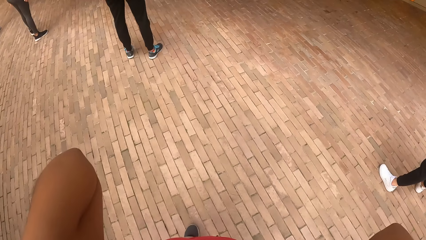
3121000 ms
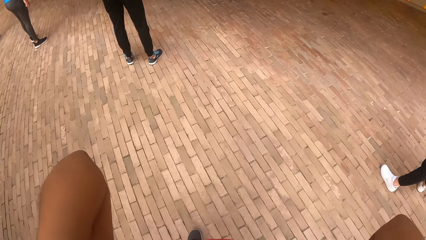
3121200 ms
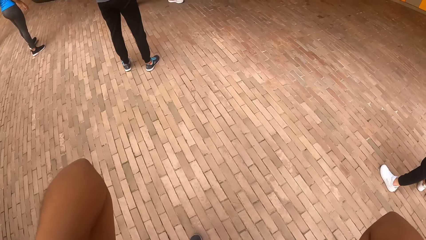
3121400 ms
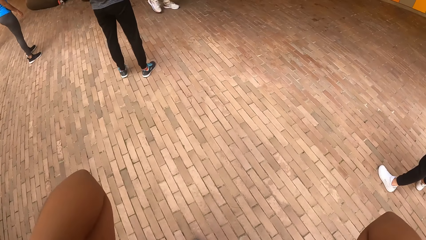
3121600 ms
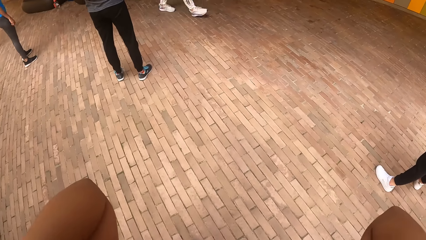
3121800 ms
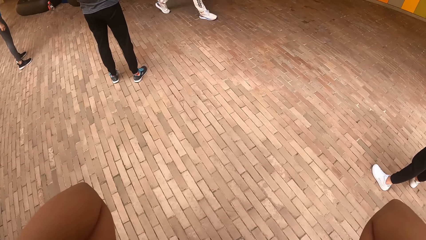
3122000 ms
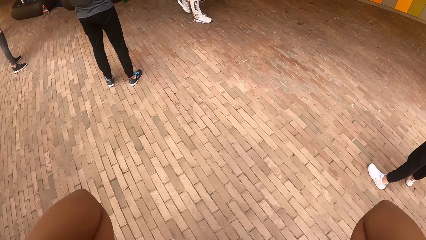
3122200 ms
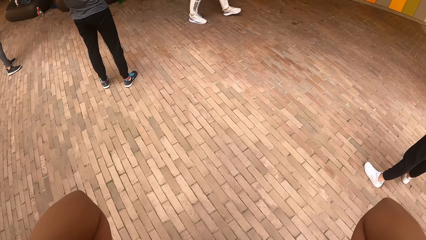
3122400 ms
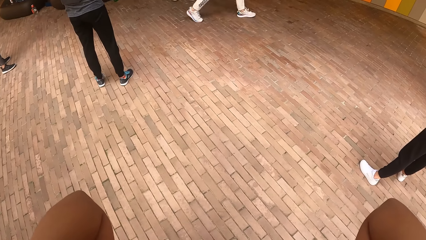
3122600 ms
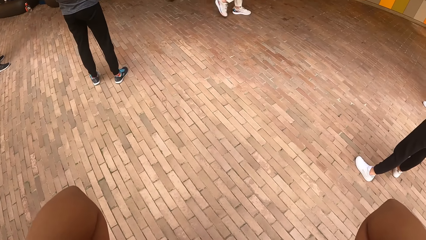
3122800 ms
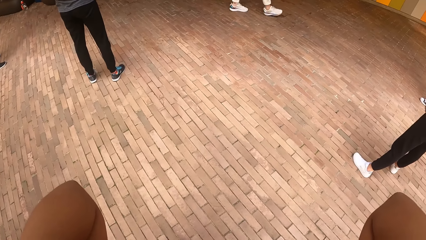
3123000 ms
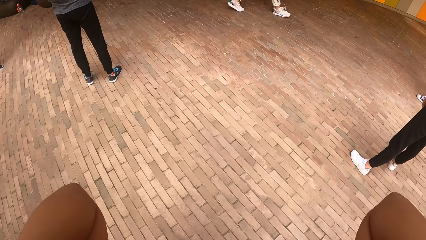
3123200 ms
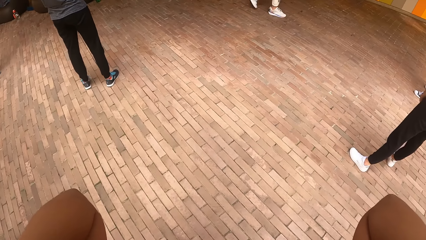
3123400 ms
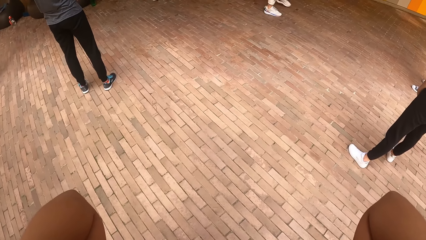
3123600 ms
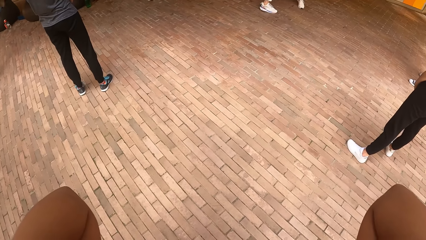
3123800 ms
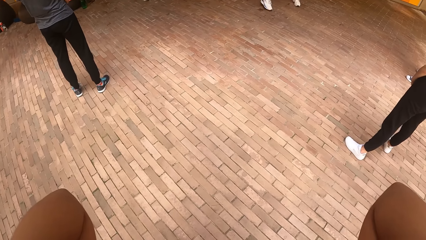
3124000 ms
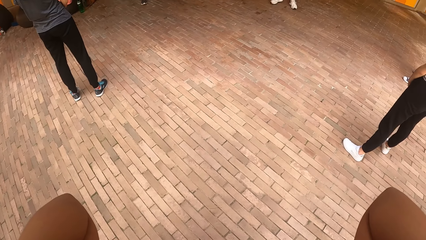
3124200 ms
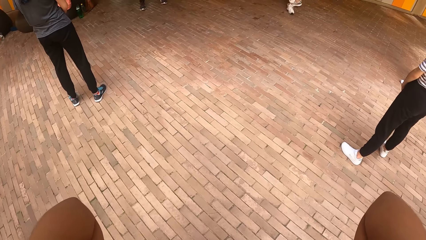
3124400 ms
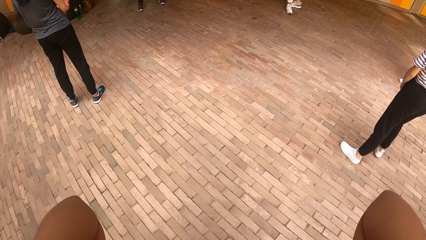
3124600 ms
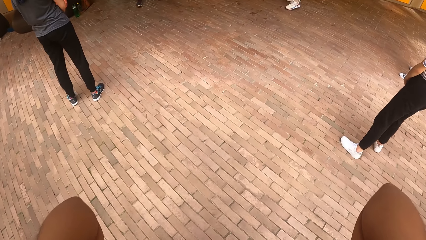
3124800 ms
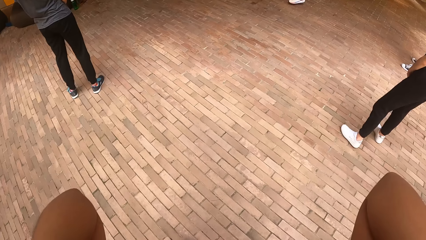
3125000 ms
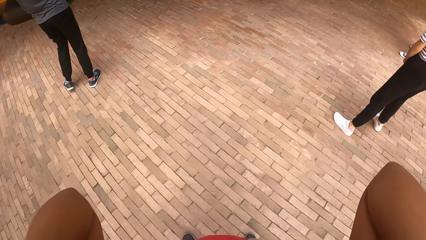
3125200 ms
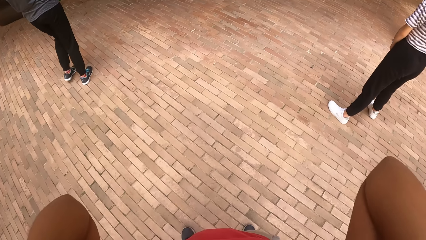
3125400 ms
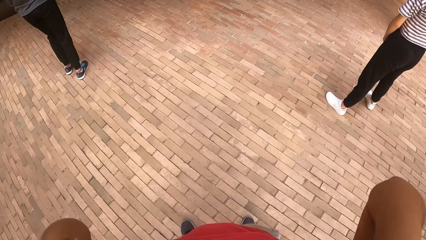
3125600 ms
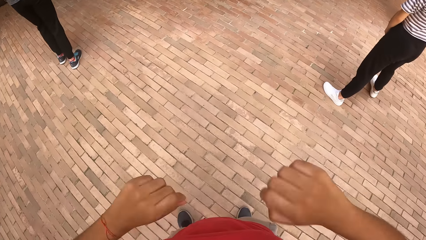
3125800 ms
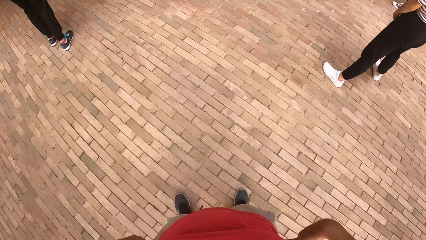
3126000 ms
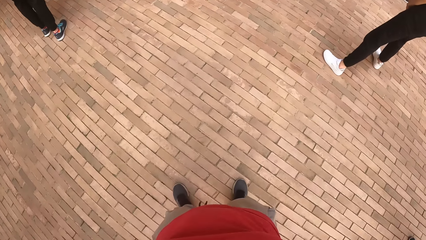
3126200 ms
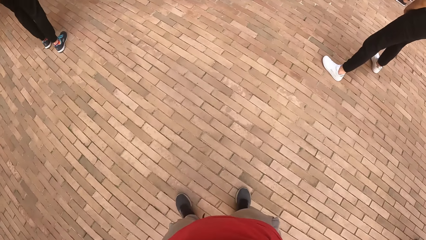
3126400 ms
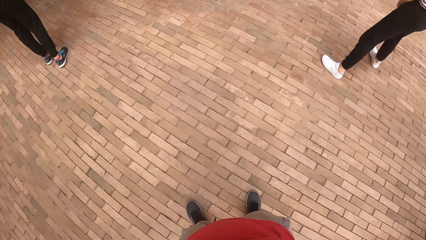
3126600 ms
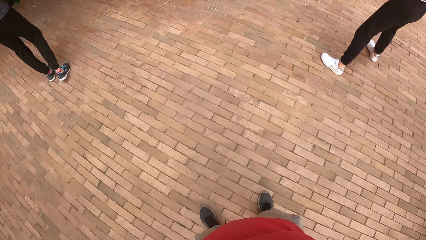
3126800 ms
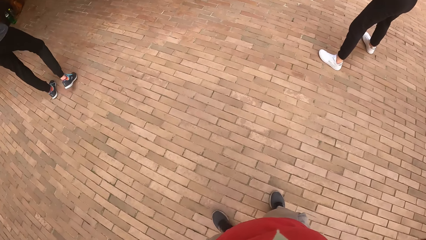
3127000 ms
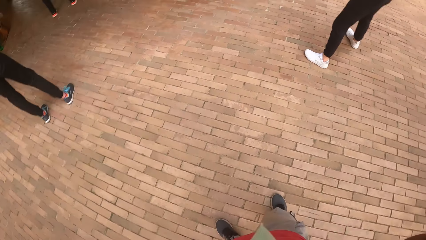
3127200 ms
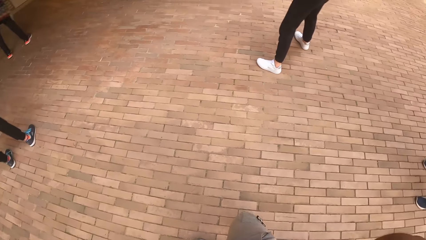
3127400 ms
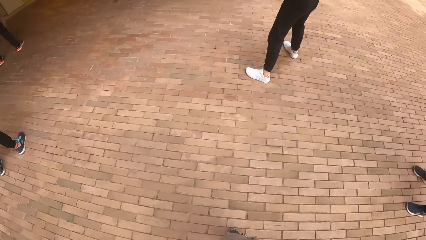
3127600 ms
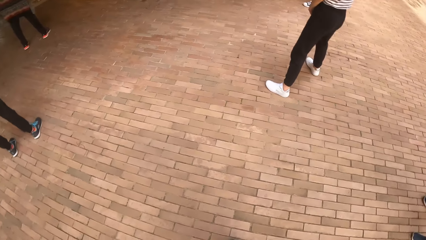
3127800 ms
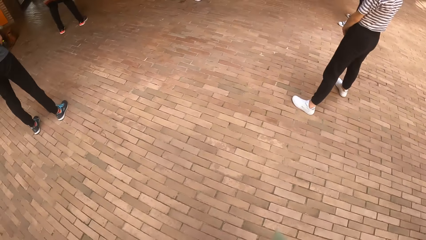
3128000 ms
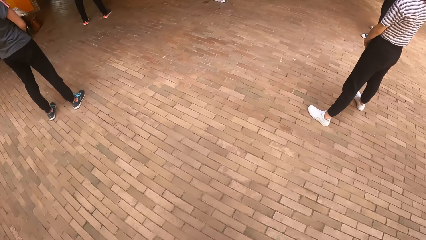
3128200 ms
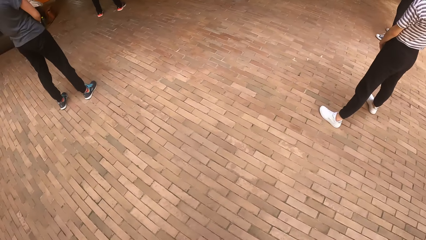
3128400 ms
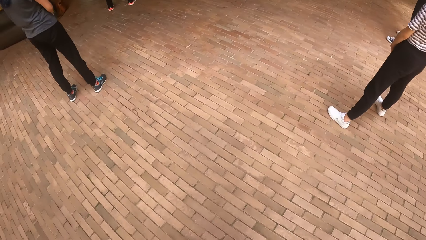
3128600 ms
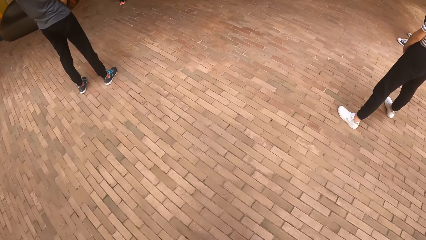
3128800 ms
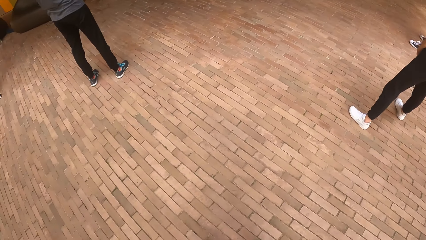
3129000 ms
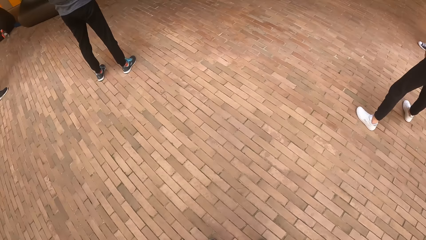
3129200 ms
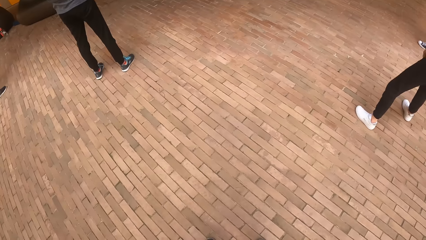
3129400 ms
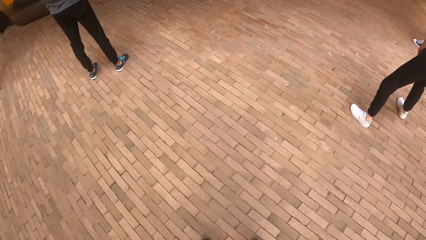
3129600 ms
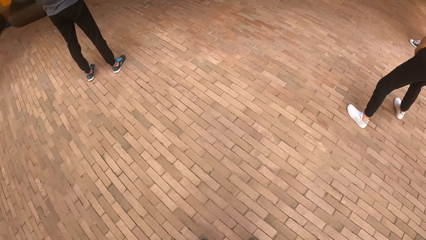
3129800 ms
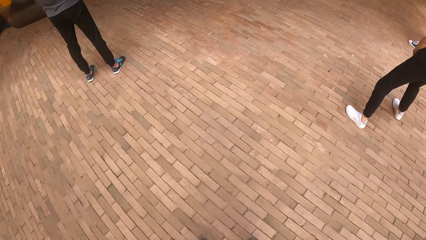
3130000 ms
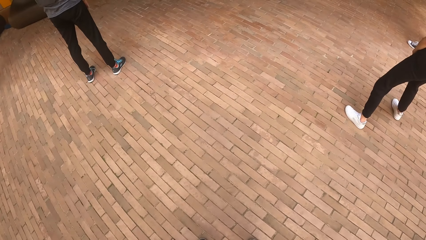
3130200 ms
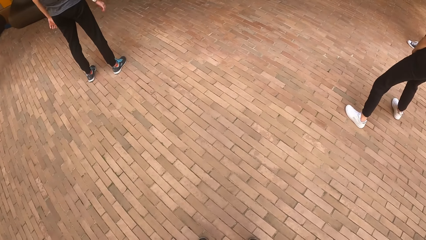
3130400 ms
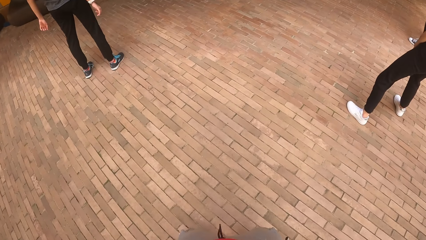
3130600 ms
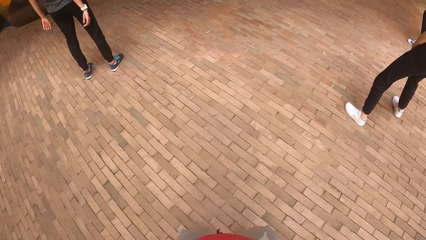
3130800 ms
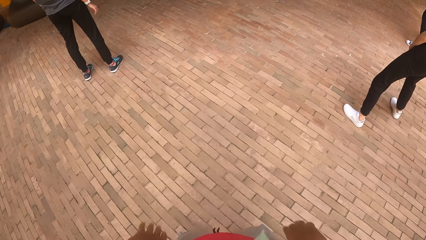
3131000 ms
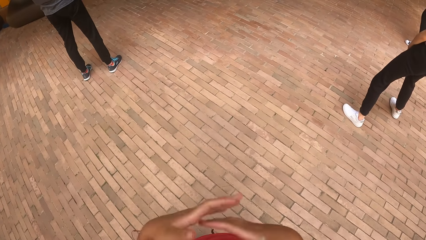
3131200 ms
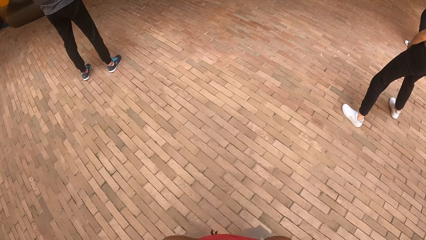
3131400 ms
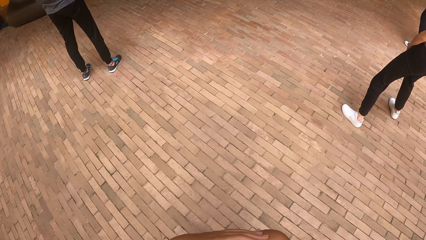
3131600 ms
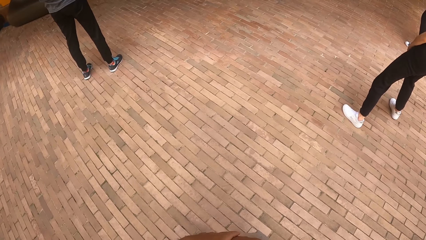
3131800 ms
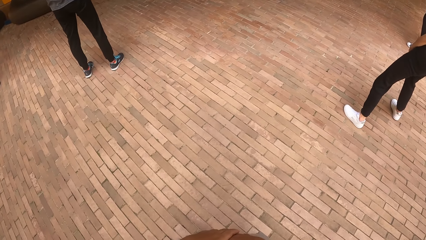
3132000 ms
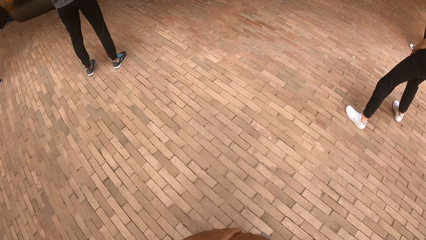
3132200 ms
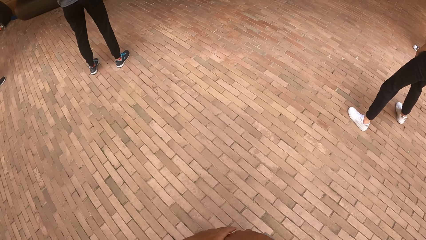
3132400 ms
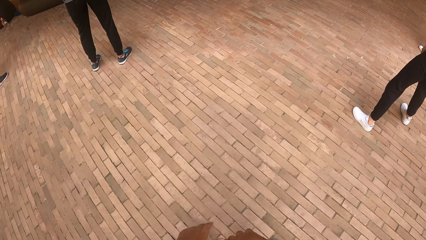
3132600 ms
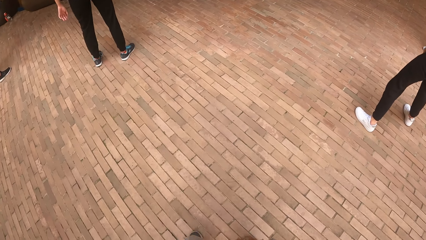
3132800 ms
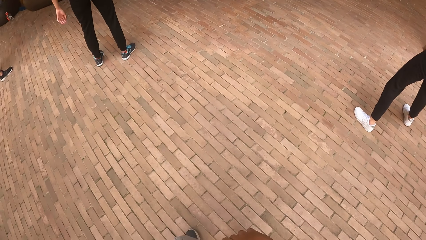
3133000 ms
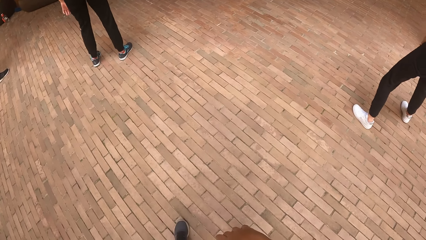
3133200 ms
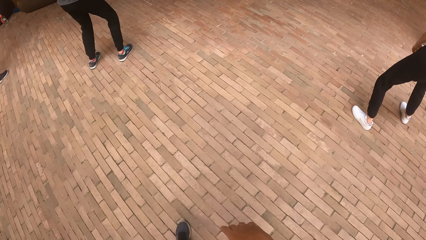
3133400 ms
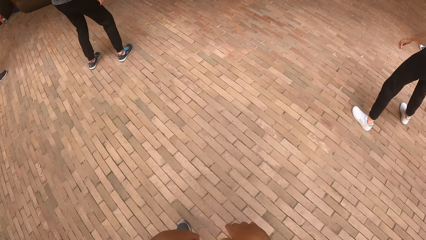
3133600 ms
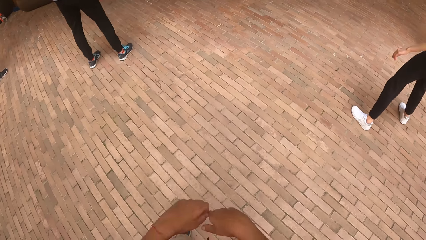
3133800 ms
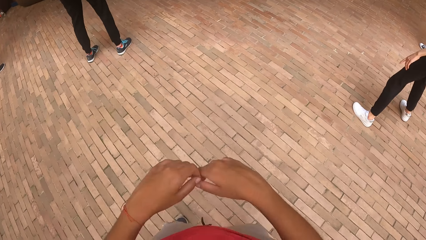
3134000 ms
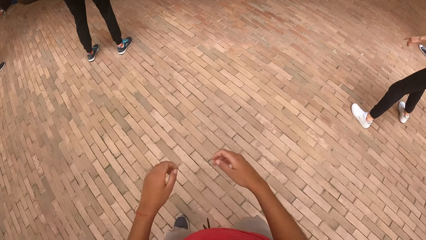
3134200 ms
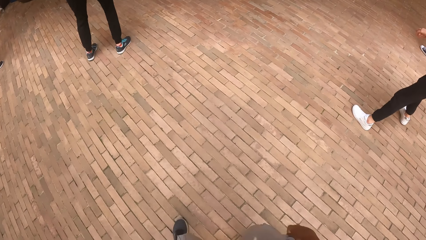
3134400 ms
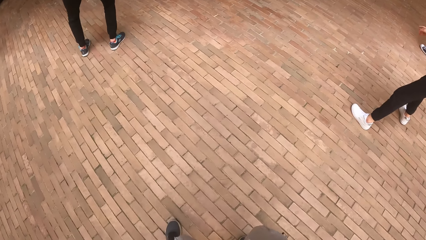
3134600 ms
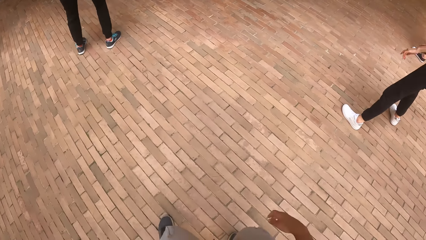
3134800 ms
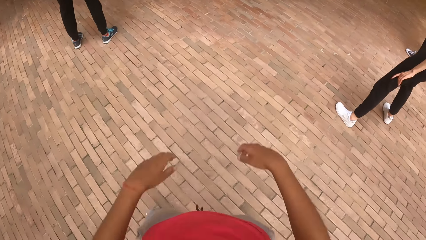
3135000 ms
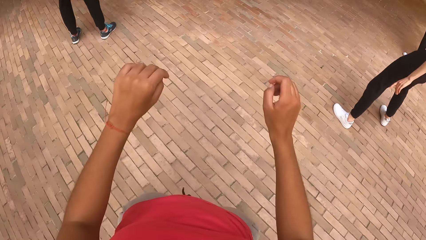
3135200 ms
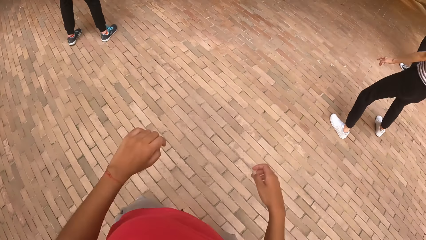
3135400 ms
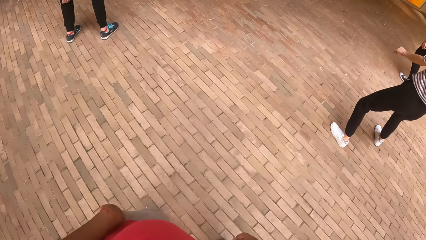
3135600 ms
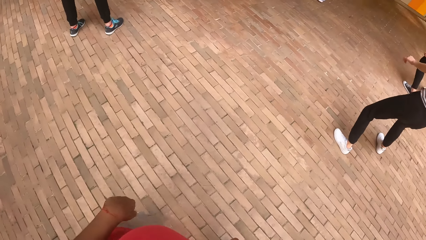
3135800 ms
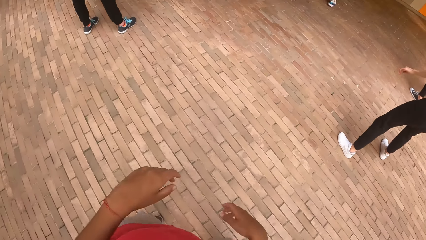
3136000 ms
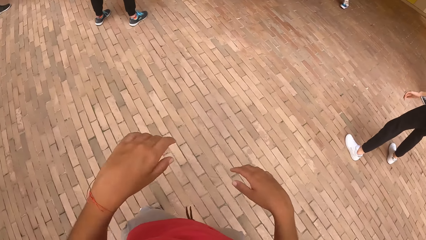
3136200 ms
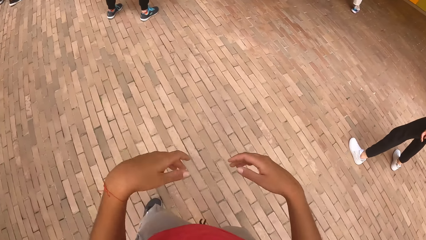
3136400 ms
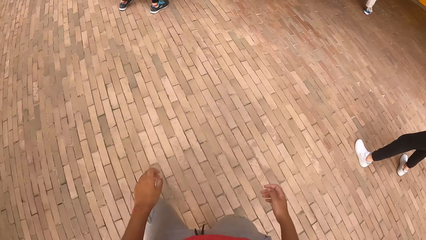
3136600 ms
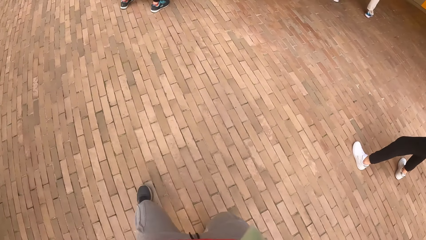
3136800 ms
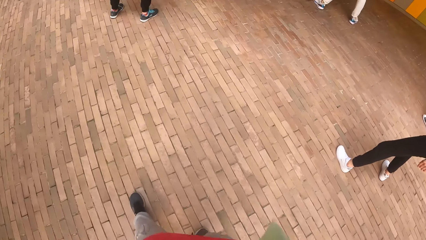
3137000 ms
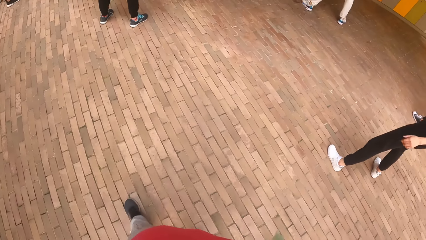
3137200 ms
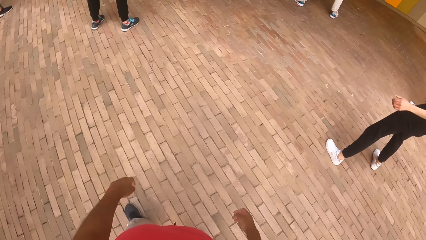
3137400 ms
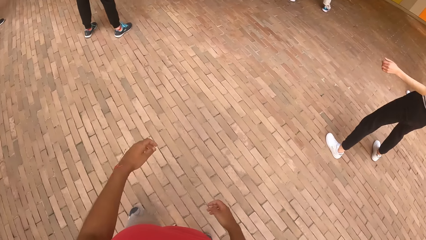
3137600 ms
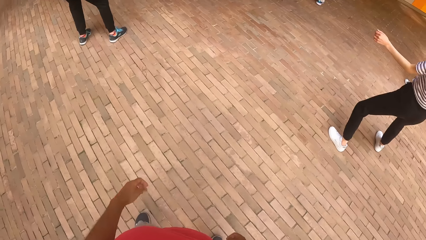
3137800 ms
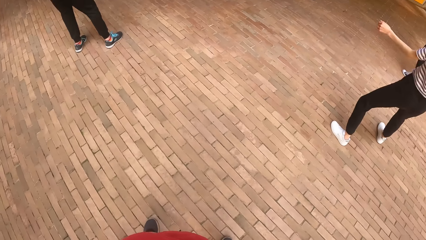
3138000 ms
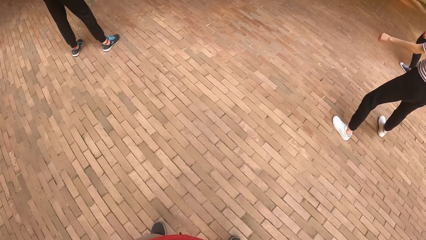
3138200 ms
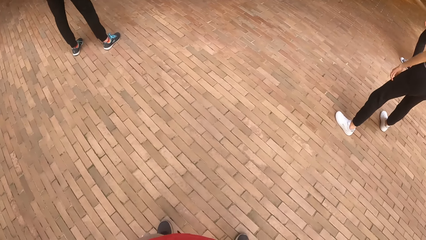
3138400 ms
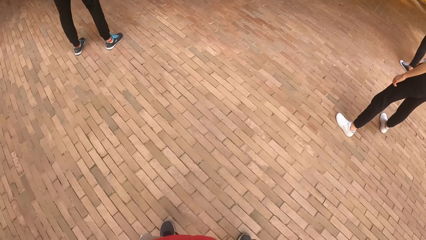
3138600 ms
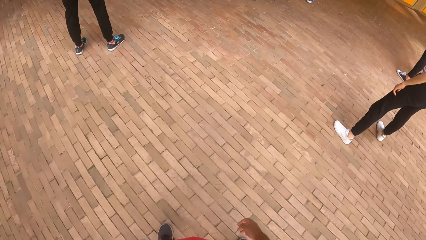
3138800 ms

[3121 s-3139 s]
The camera wearer lifts her hands. She drops her hands. She moves her hands.
